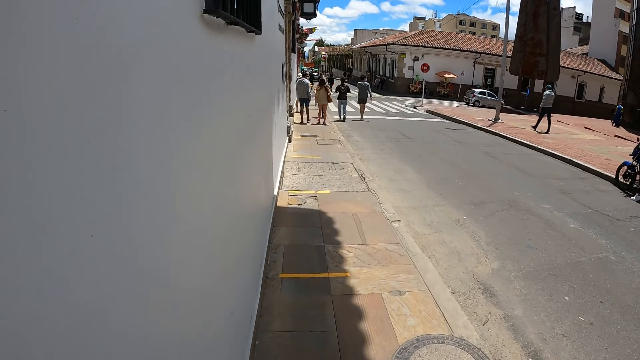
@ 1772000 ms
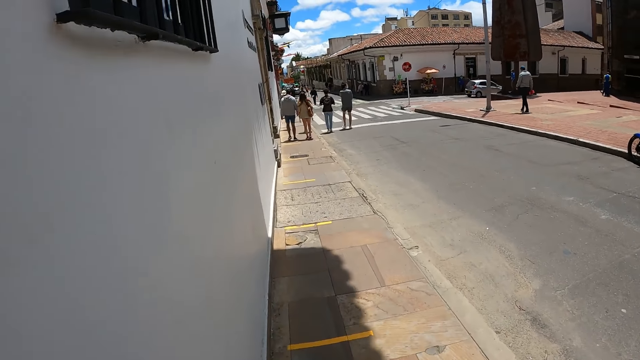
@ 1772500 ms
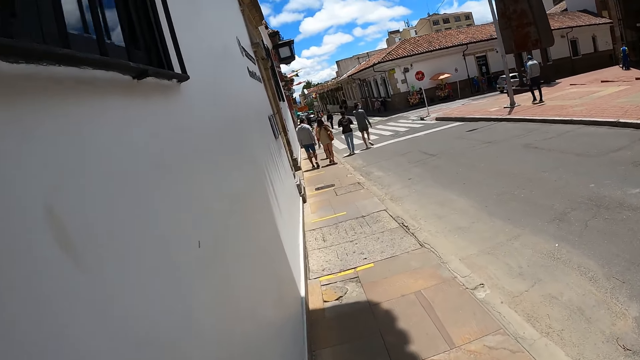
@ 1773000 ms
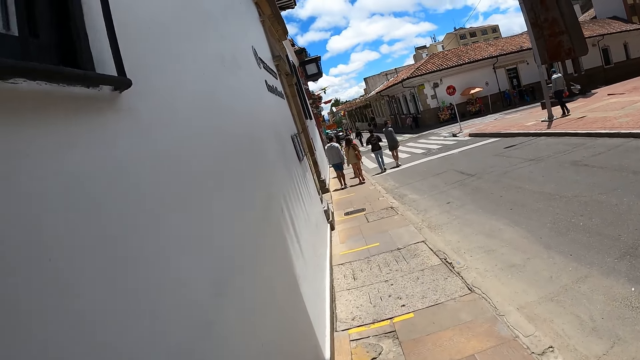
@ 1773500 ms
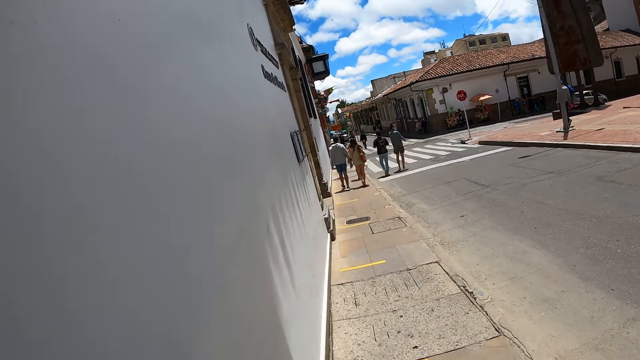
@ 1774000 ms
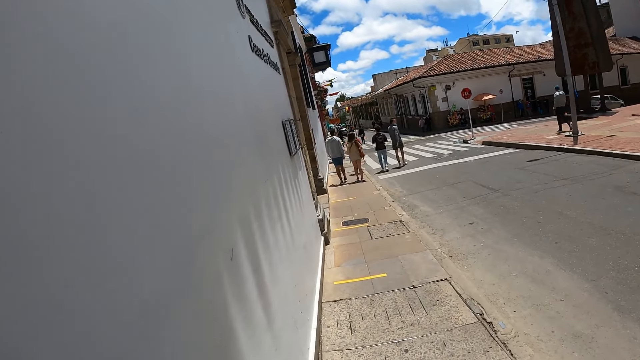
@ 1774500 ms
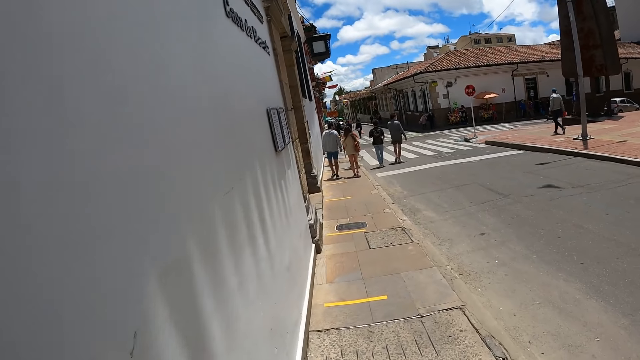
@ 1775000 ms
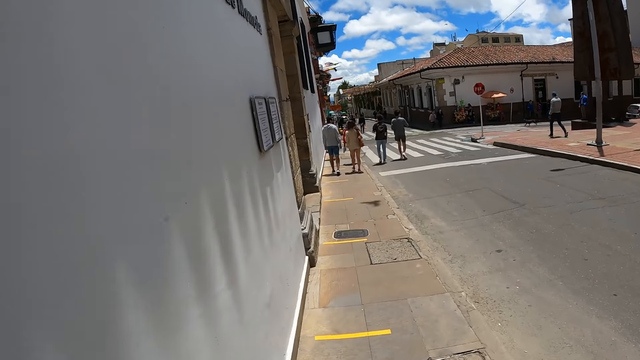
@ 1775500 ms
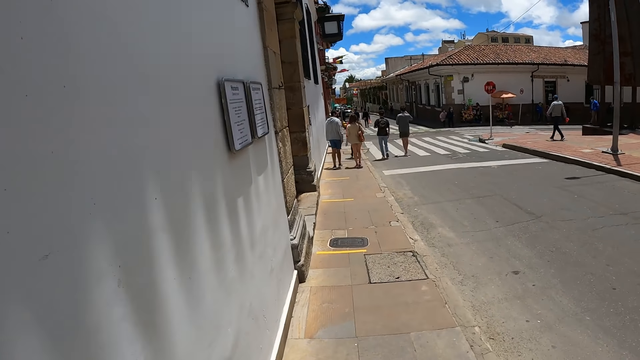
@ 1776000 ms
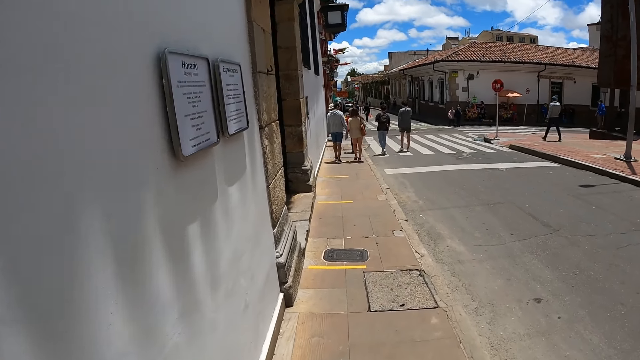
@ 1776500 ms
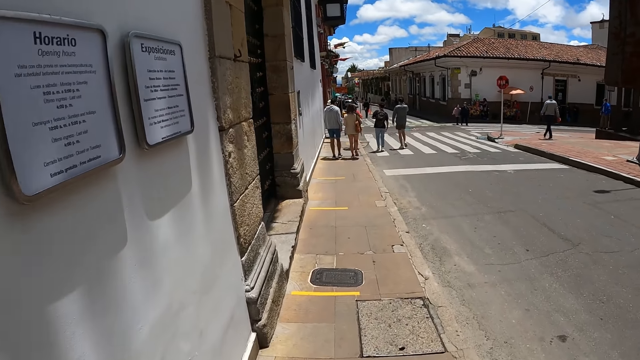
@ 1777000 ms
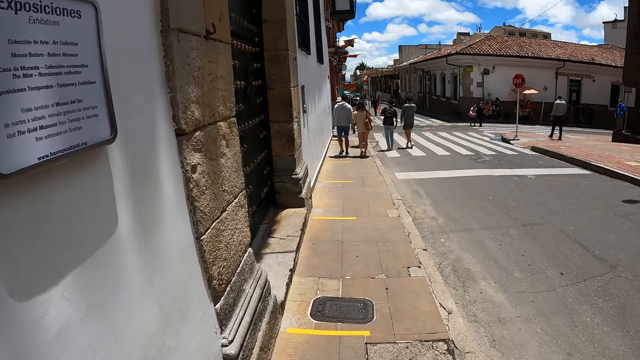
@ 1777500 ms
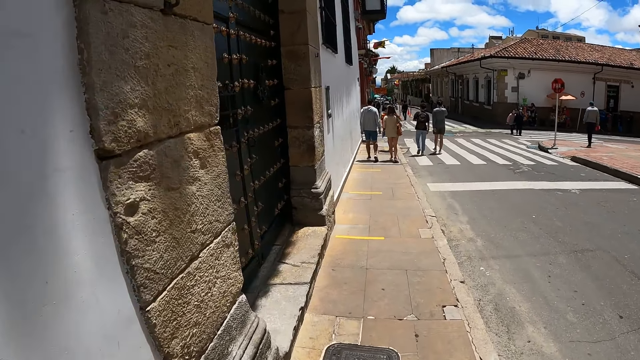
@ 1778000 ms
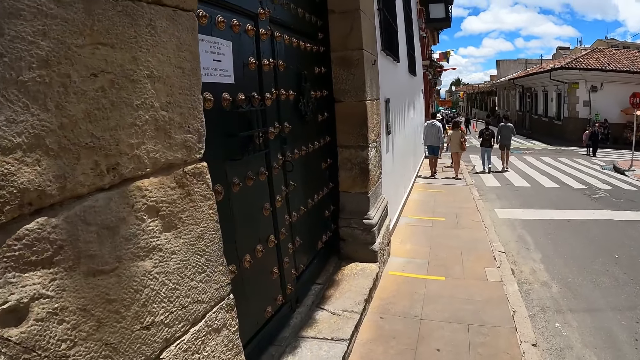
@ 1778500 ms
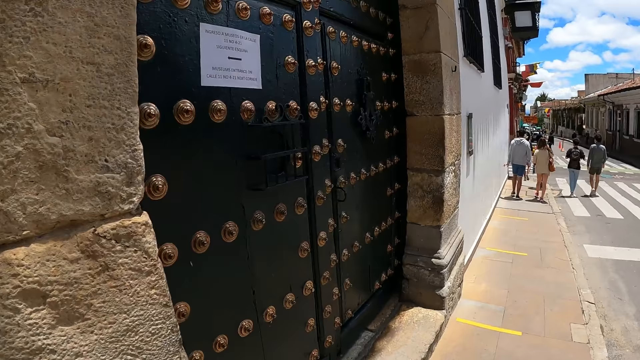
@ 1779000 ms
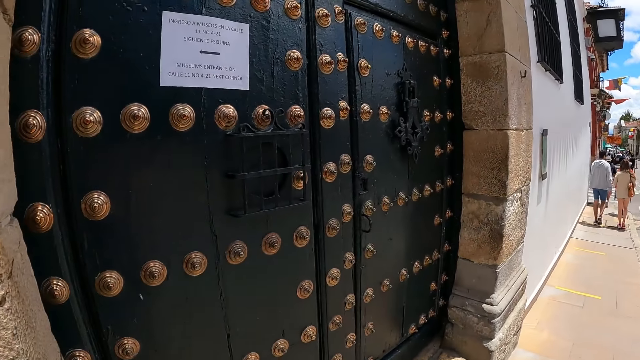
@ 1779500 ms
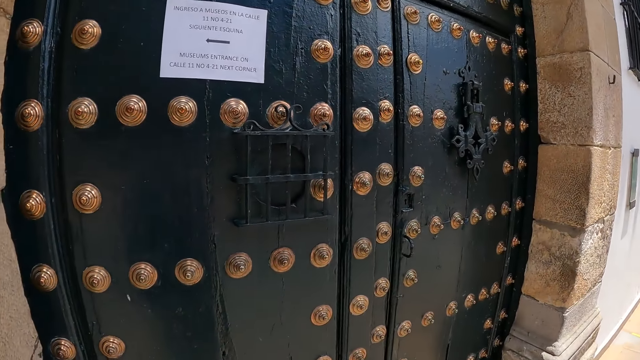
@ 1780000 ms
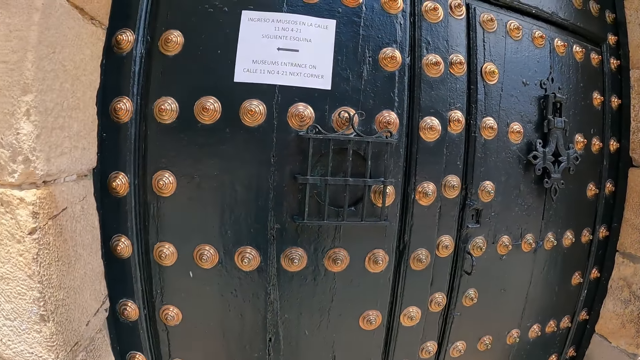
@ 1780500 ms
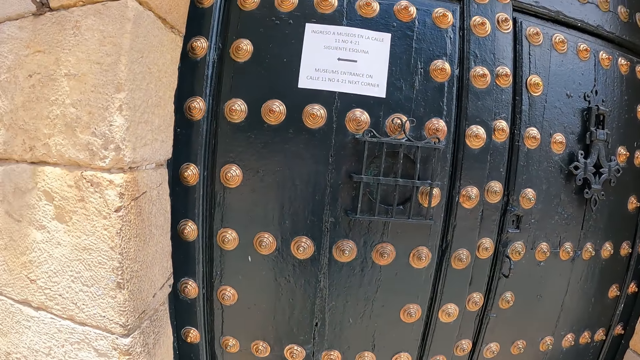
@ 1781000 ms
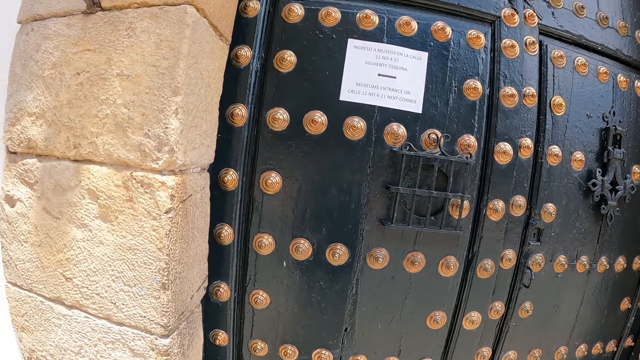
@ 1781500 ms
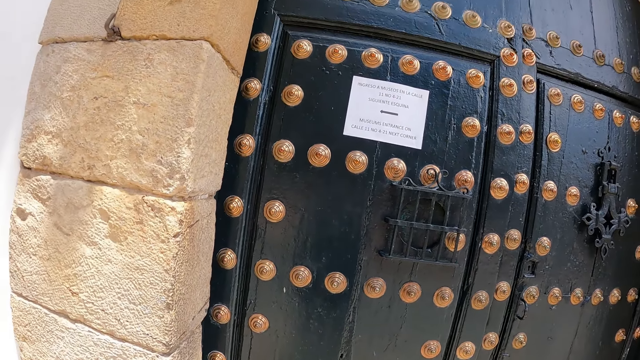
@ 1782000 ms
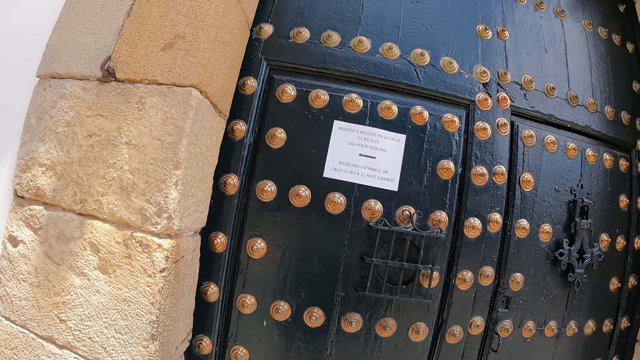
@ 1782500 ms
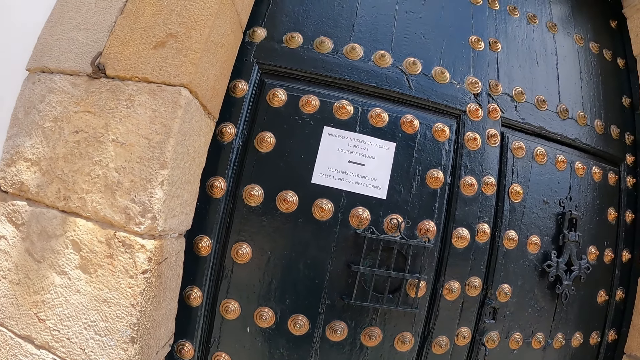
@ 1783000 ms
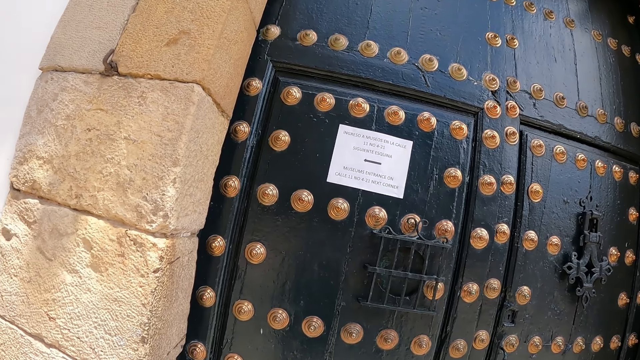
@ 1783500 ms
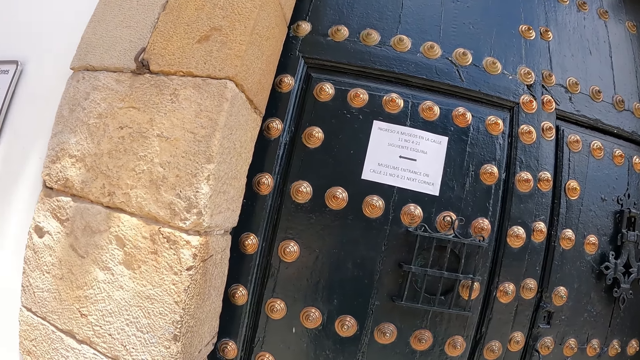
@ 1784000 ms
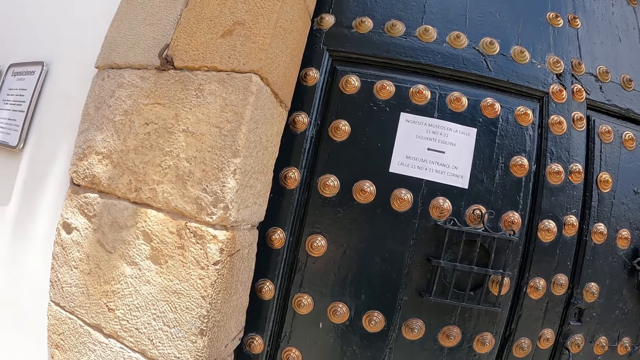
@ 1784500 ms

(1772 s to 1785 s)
The camera wearer looks at a gate. They read the poster.

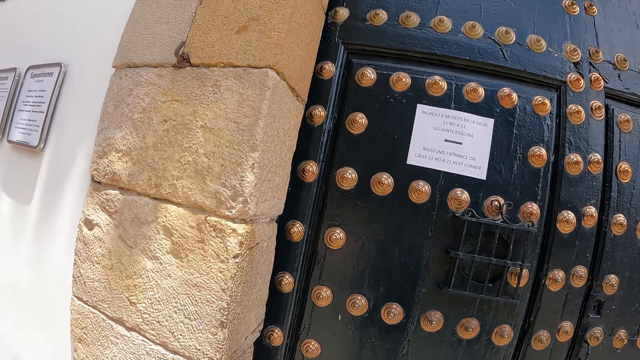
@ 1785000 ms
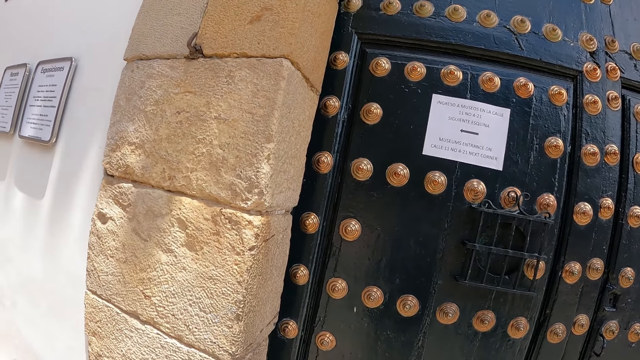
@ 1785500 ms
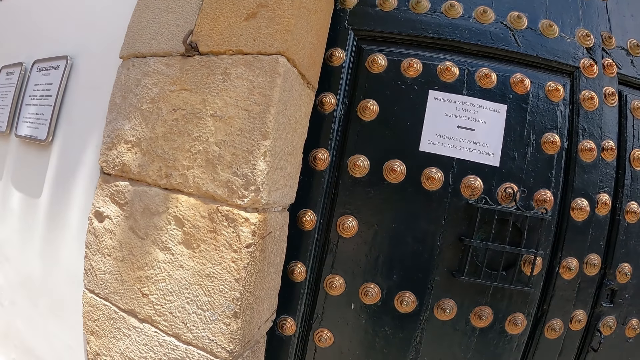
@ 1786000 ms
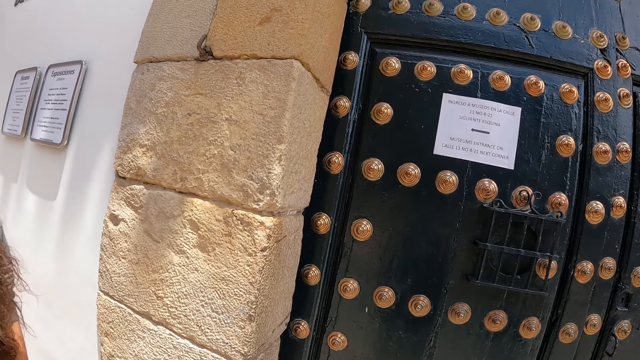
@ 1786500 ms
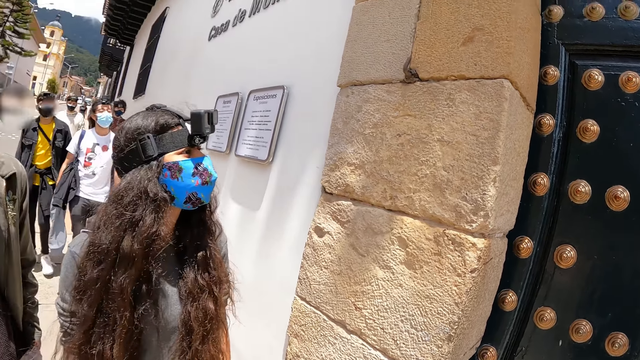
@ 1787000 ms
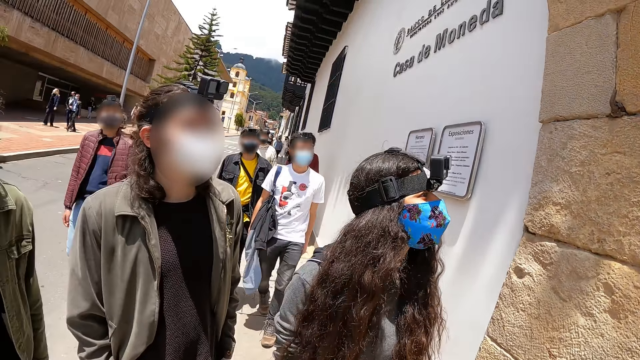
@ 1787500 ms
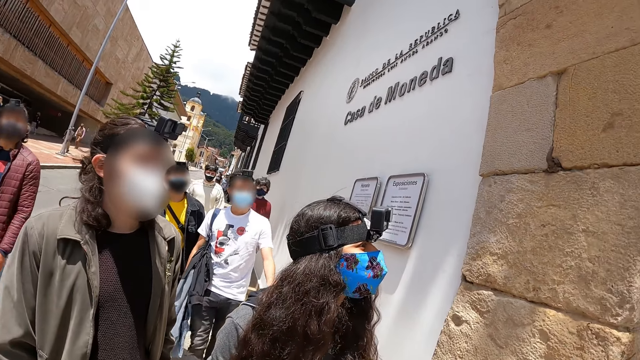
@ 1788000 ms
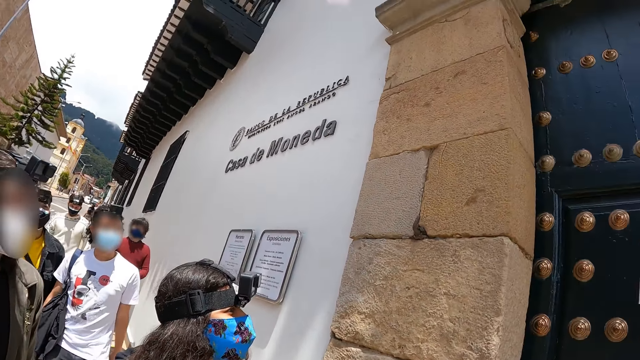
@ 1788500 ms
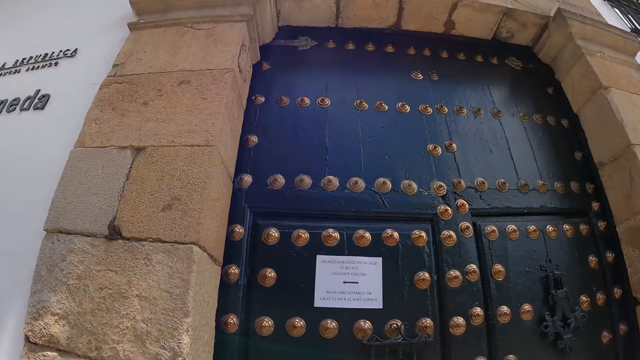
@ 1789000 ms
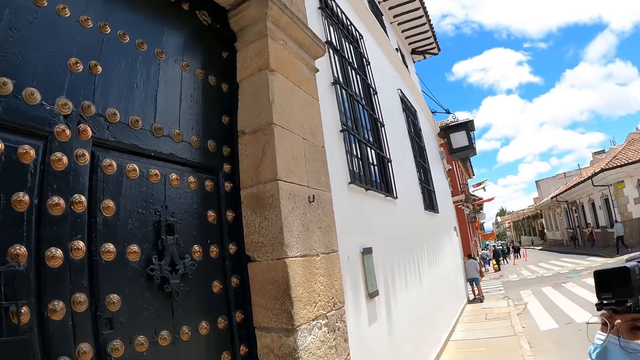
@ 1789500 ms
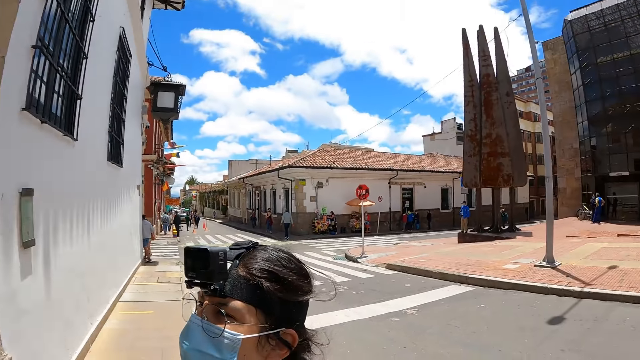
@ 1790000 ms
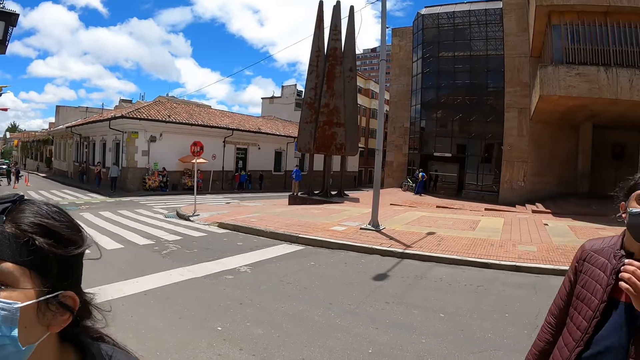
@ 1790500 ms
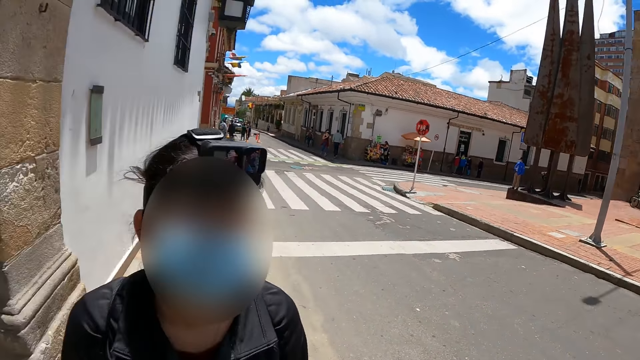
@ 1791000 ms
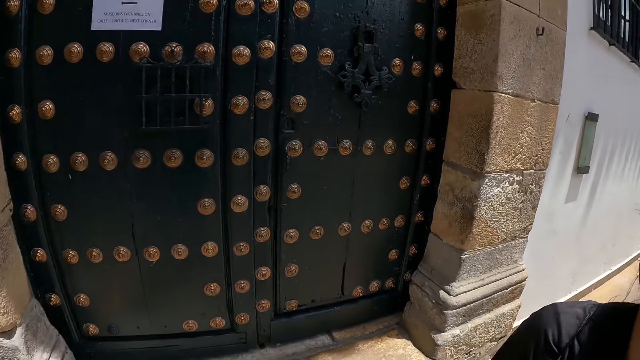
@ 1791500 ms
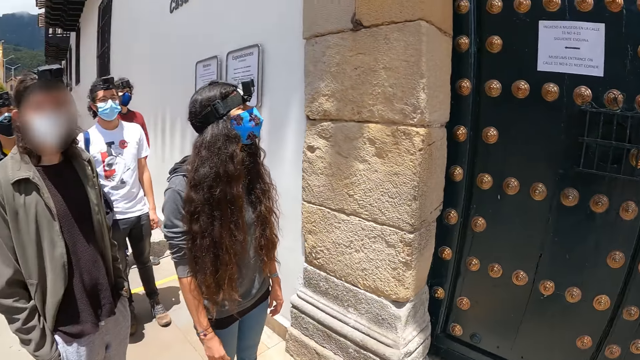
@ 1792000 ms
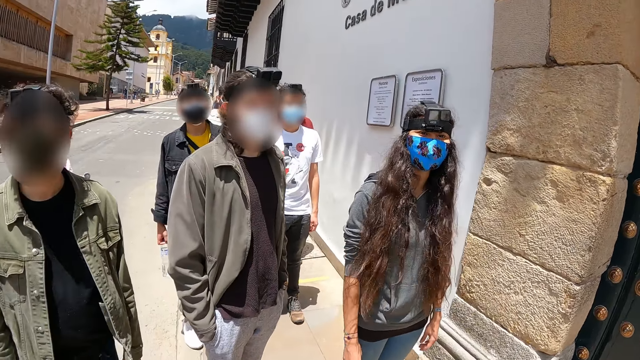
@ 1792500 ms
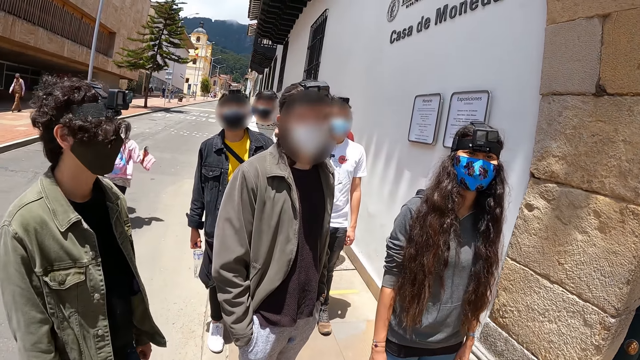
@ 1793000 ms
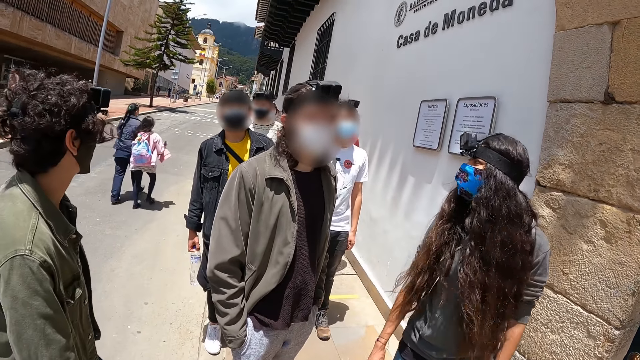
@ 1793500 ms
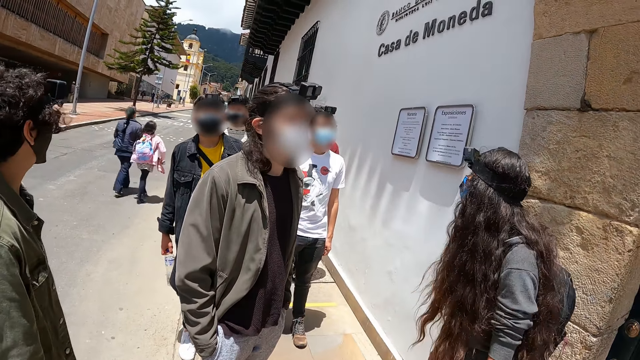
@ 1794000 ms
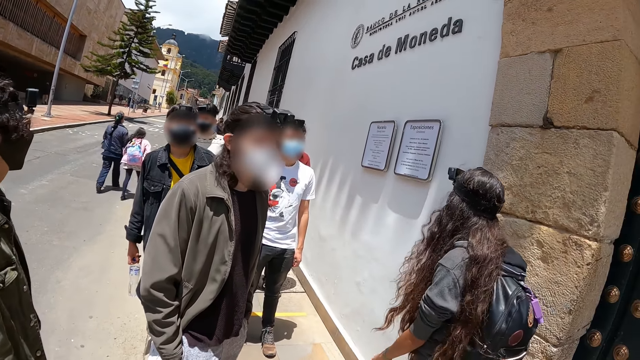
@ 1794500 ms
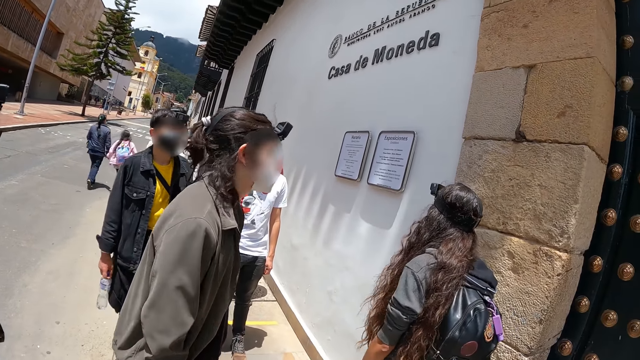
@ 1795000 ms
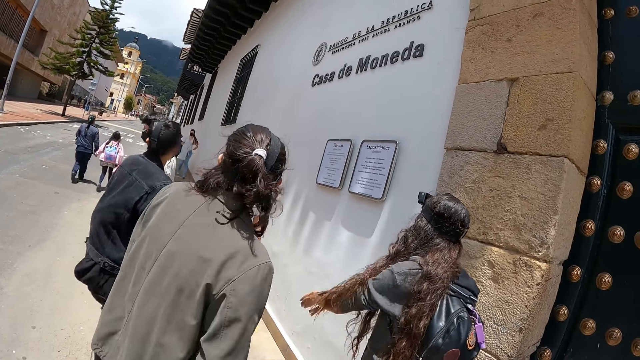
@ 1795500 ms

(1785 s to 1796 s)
The camera wearer talks to the group. They turn around. They look around. They talk to the group. They interact with people.
